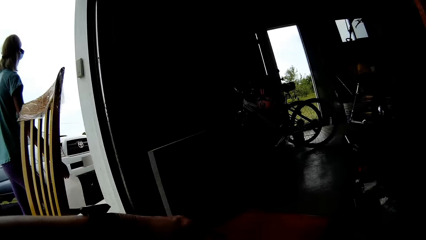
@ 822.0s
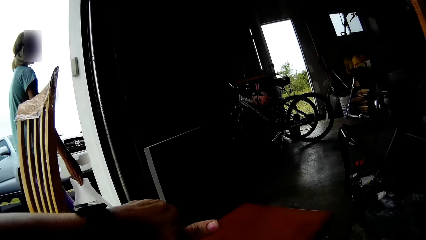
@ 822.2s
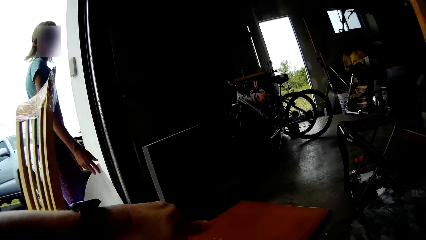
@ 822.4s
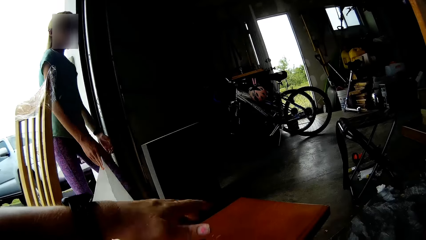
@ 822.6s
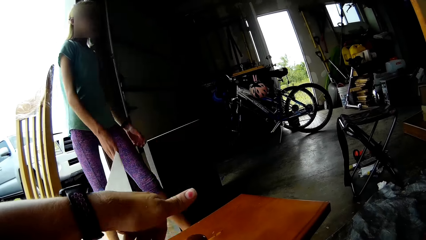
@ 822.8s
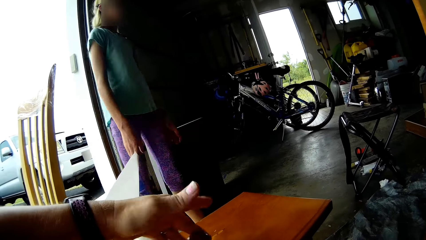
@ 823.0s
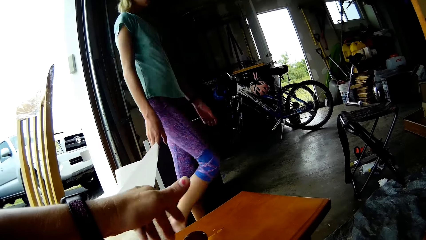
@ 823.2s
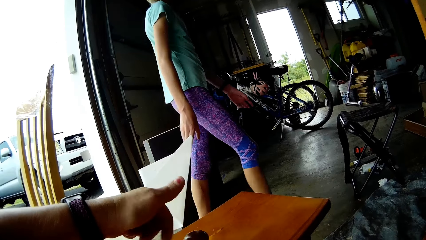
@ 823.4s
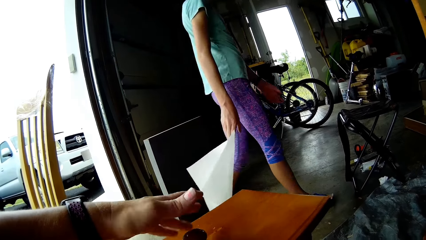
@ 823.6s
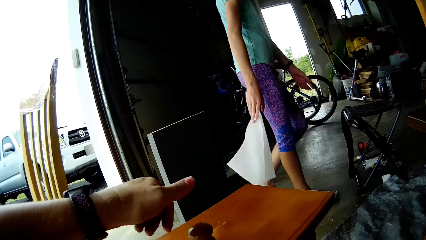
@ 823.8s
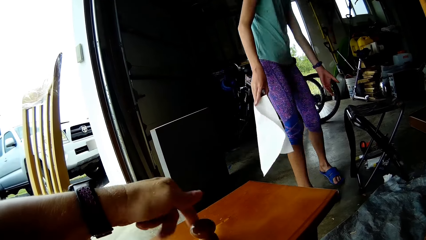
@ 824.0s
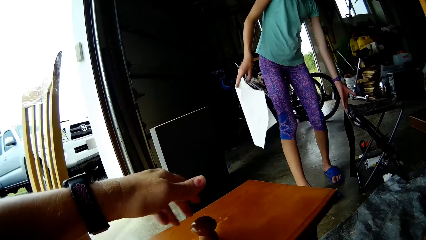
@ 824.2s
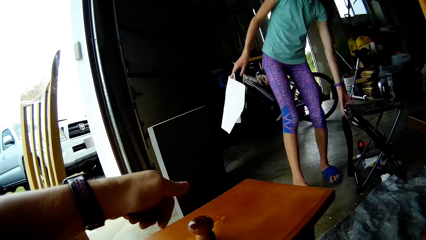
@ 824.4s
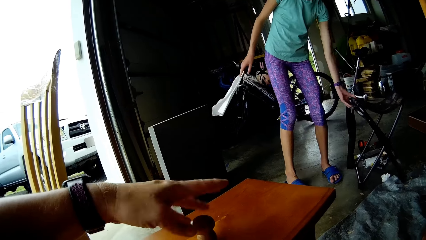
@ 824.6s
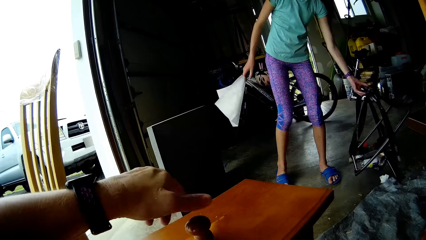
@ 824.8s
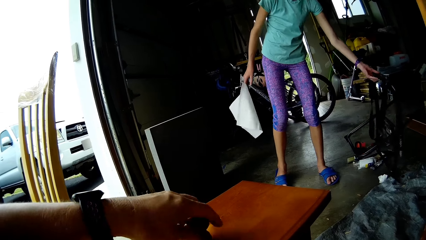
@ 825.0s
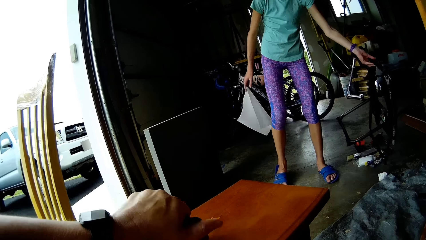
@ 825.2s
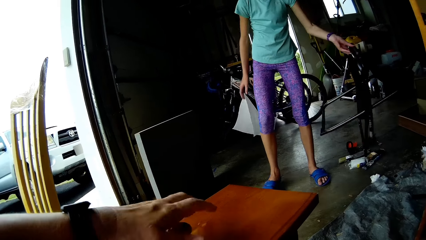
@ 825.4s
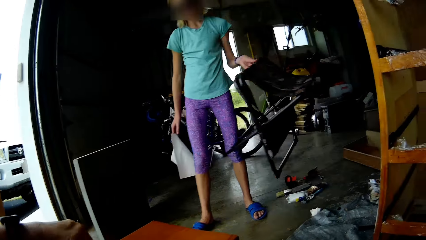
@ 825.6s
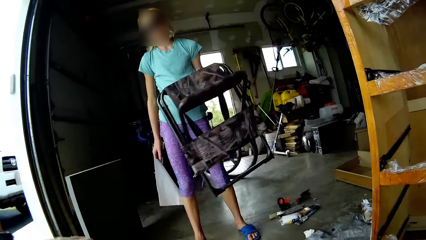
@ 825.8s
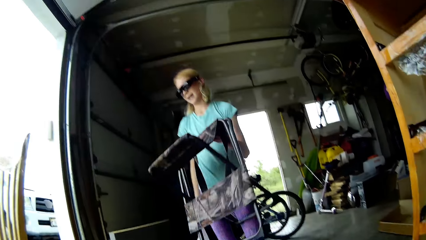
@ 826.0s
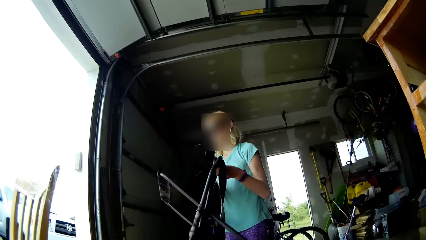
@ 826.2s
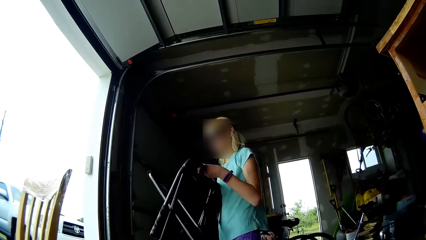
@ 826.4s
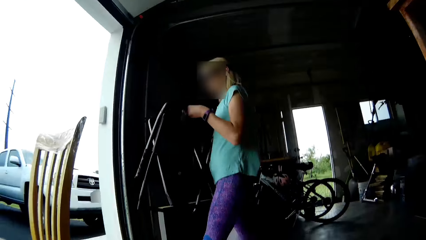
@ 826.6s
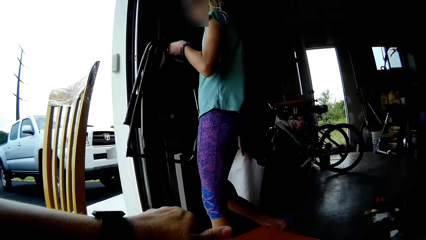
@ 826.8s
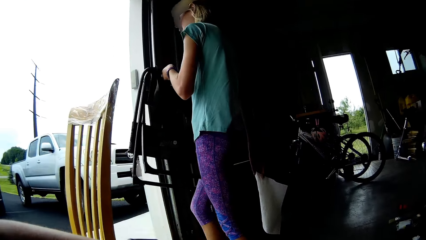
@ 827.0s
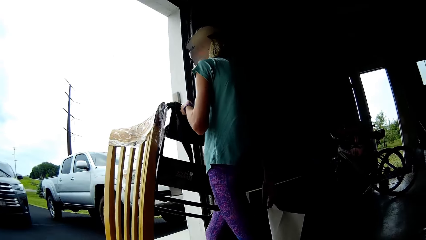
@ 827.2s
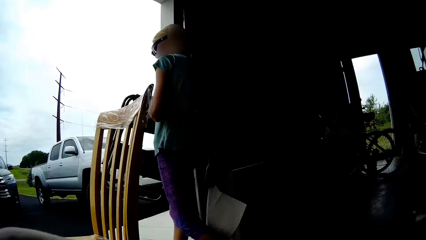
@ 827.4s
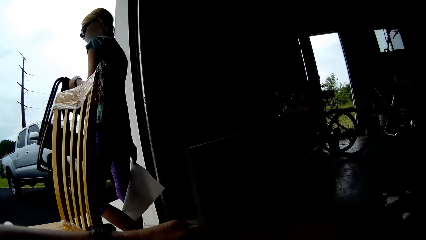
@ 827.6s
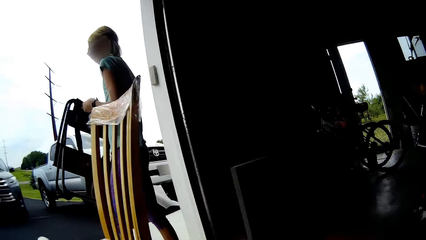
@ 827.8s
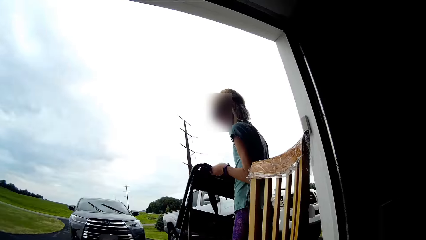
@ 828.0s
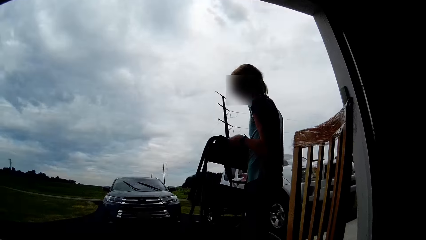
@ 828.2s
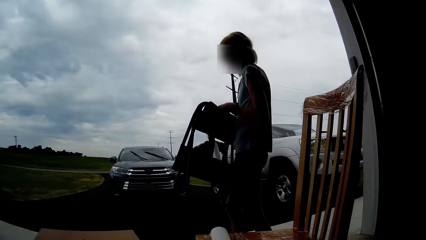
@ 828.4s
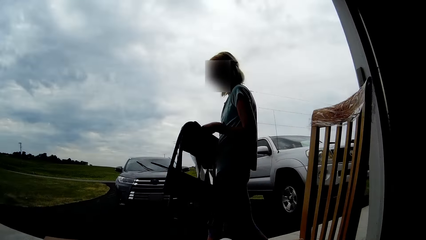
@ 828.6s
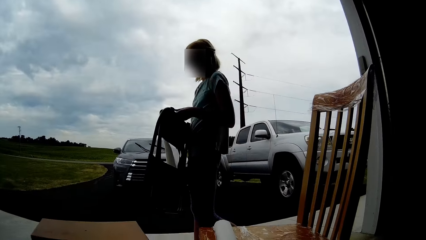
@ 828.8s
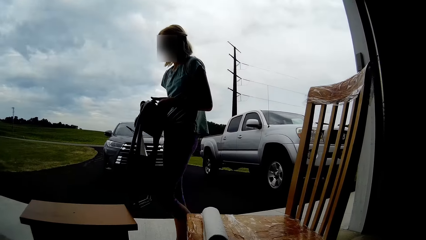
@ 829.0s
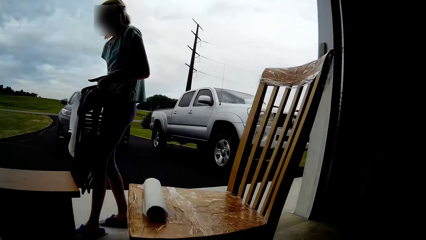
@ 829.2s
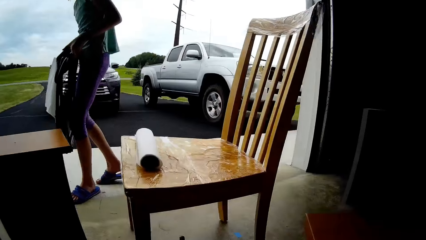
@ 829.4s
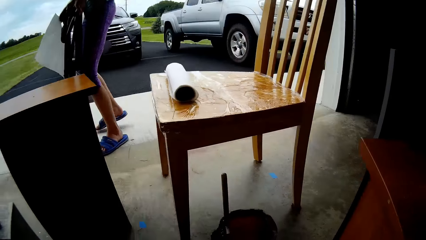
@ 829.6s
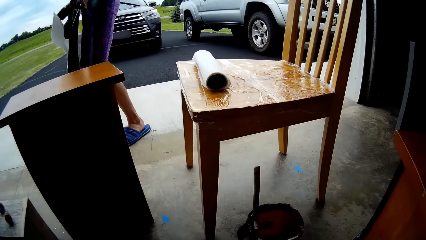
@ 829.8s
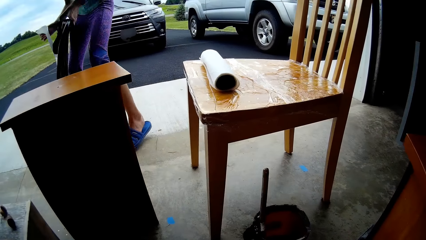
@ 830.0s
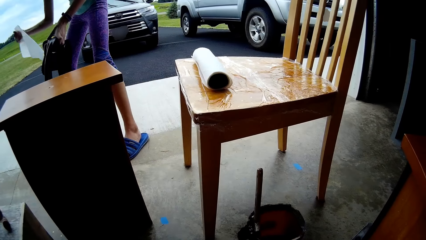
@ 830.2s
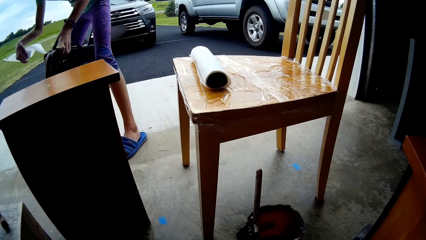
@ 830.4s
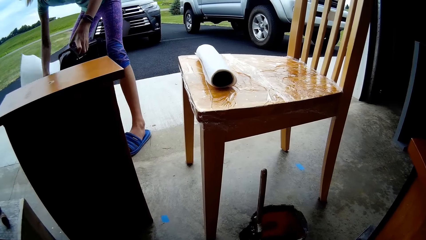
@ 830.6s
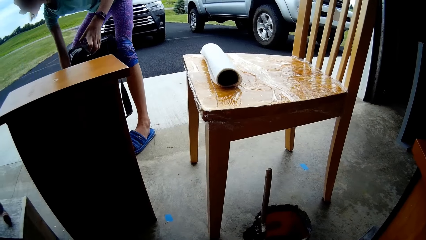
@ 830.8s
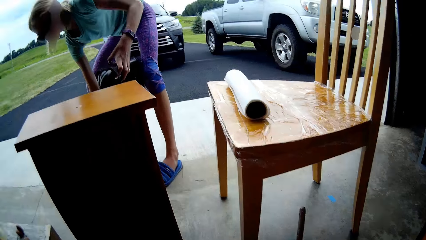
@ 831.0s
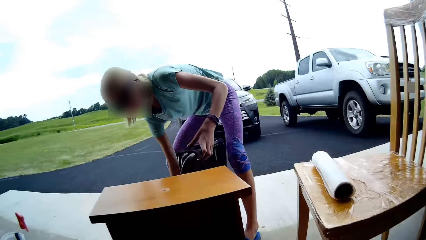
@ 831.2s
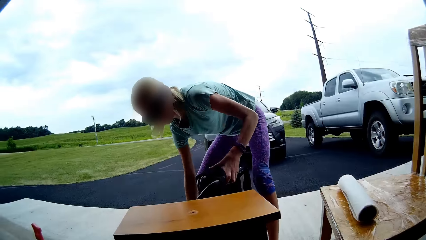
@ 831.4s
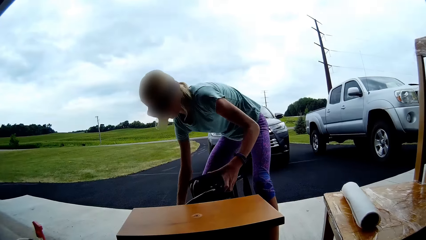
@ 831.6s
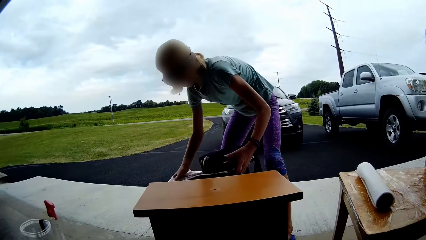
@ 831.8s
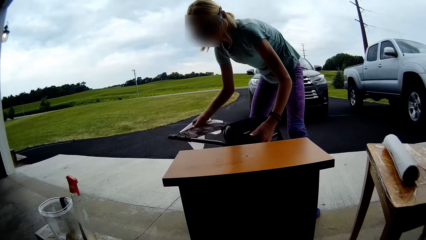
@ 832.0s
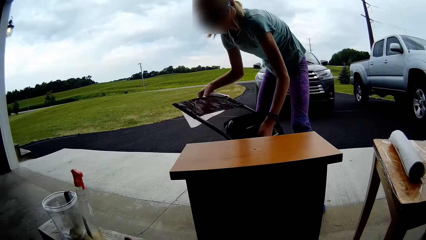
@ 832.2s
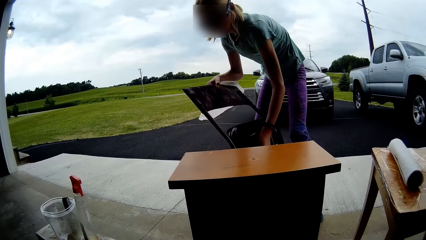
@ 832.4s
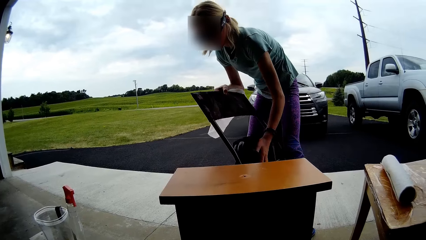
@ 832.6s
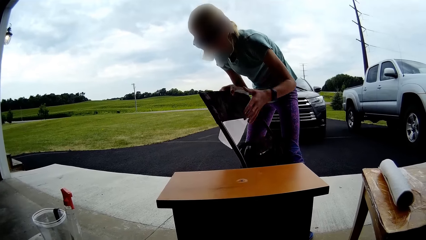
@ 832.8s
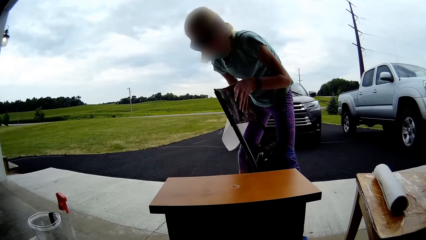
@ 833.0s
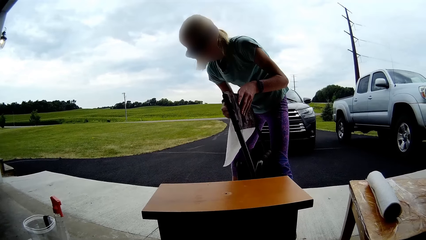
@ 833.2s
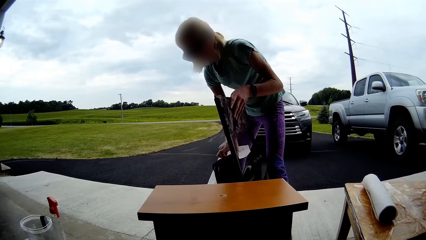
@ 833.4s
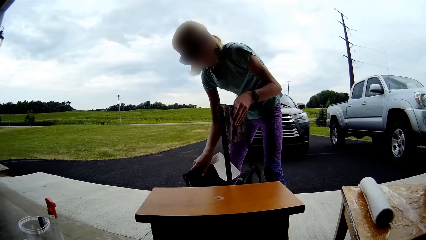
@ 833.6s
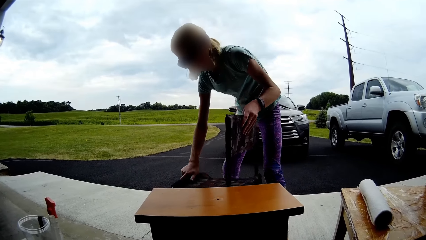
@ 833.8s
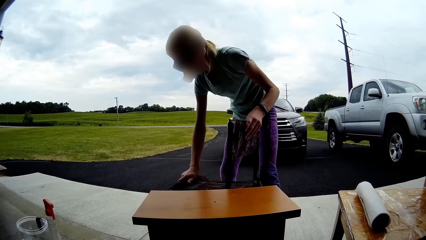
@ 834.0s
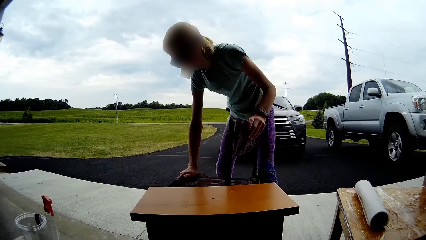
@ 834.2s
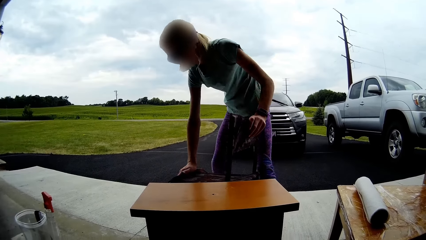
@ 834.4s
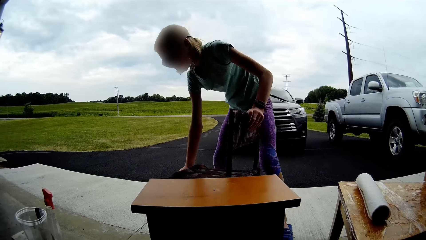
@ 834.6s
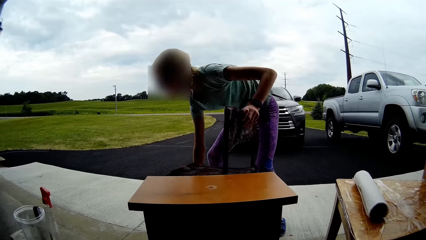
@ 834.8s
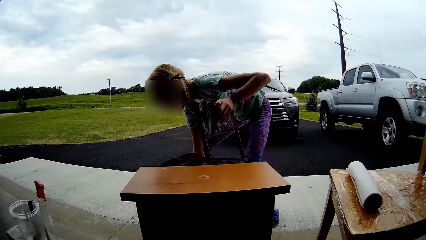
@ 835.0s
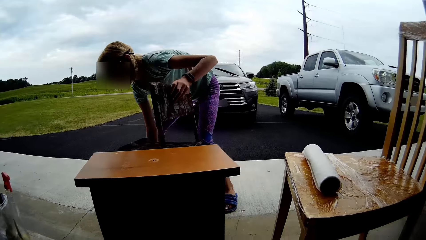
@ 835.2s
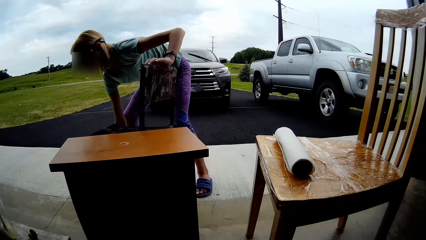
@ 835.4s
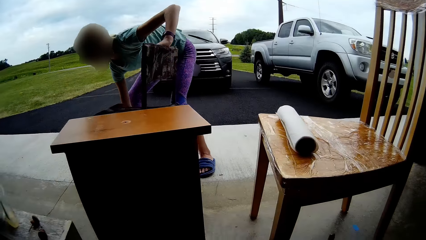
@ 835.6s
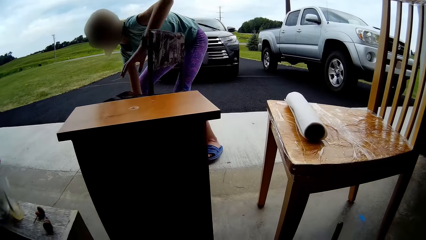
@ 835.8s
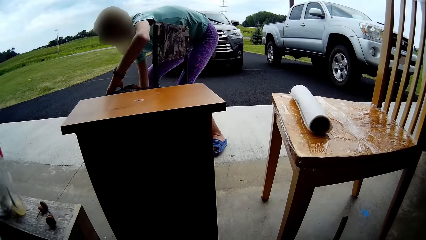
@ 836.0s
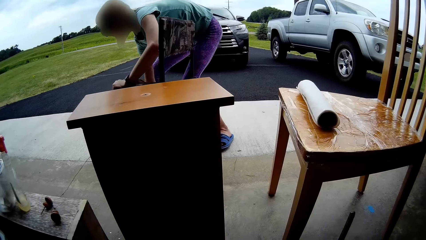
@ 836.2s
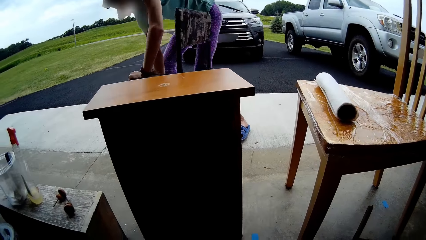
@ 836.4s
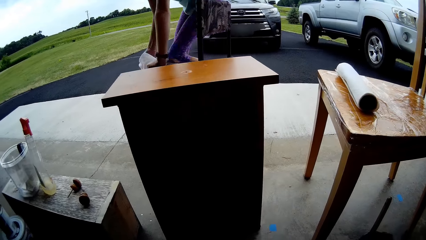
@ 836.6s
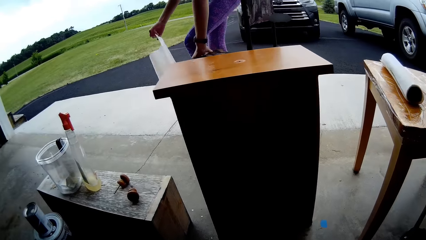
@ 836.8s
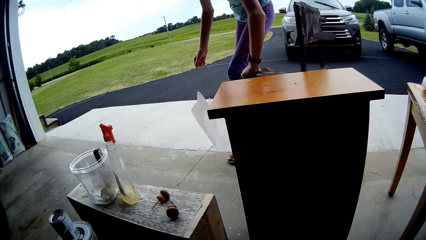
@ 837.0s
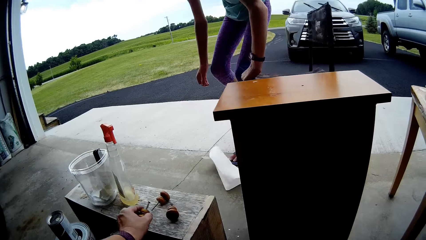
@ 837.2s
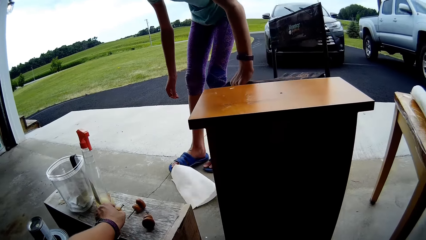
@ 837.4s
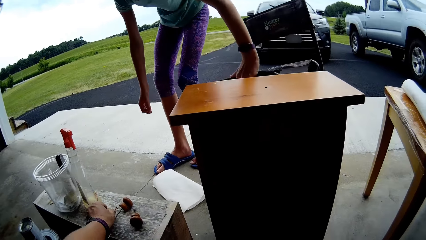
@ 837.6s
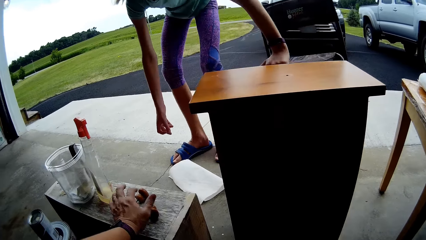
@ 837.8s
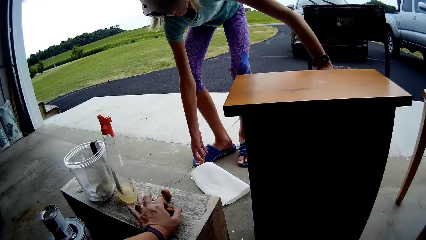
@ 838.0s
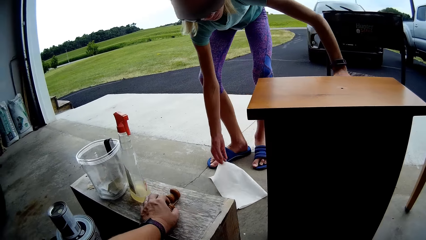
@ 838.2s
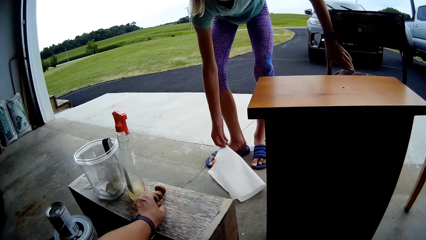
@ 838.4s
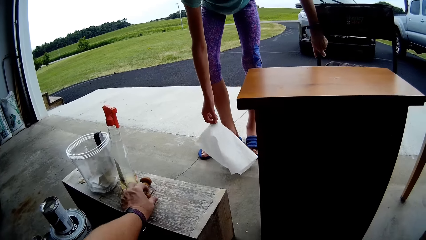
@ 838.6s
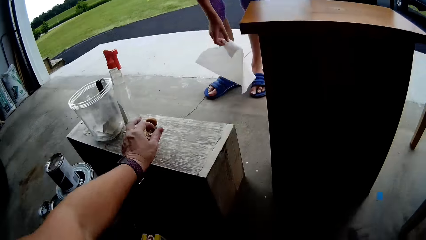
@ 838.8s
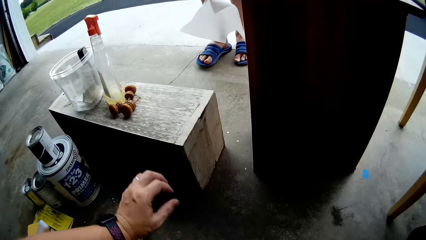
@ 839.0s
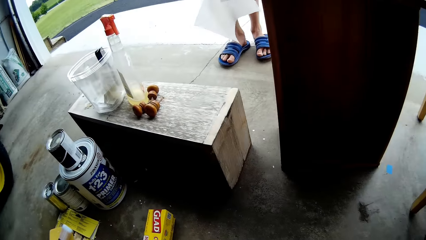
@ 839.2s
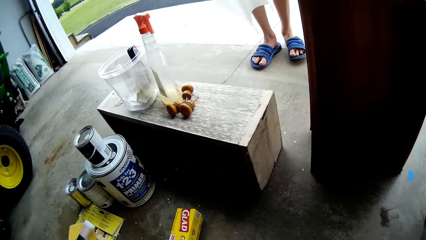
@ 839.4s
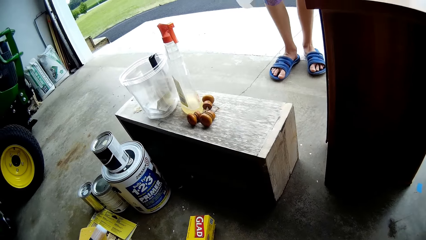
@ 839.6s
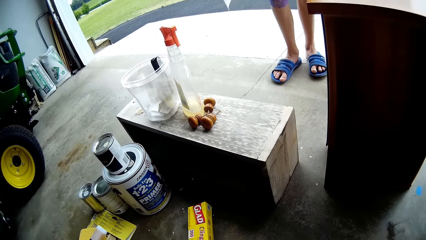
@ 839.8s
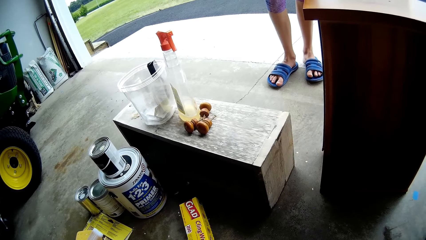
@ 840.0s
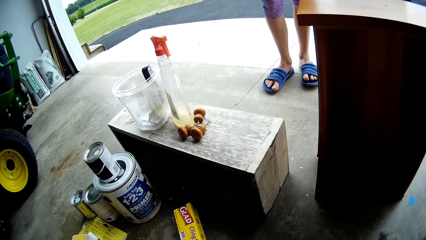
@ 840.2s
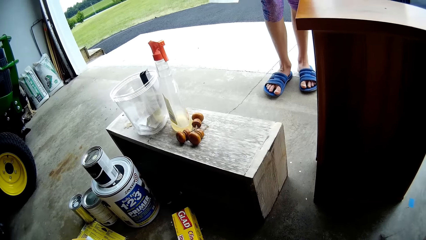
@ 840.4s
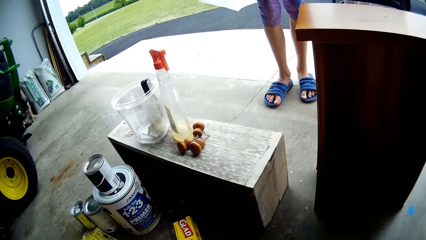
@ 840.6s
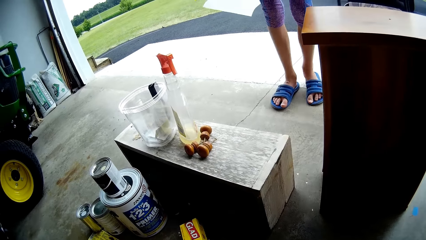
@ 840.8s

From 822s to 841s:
The lady walks around. The camera wearer rotates the drawer knob. The lady pushes her chair and takes the chair. She steps forward and walks around. She walks around again. The camera wearer rotates the drawer knob. The lady puts the chair on the floor and stretches the chair. The camera wearer looks around. The lady drops the tissue and adjusts the chair. The papers slip on the floor. The camera wearer touches a knob on the table. The lady picks up the tissue. The camera wearer moves the knobs on the table. The lady stands up. The camera wearer moves a foil paper box on the floor. The lady sits on the chair.
